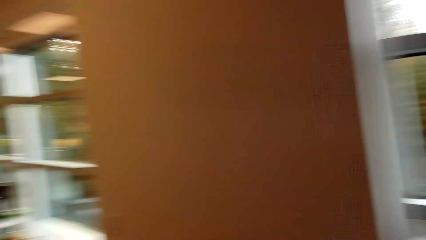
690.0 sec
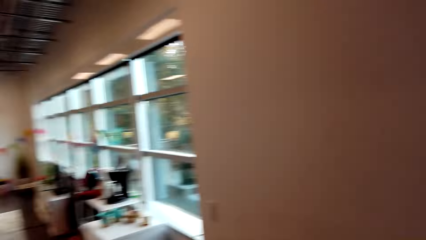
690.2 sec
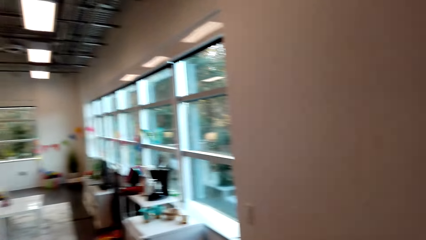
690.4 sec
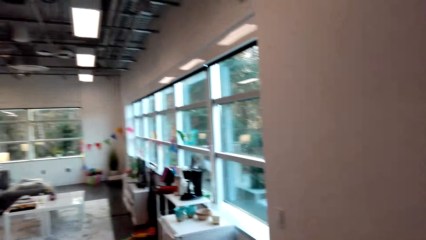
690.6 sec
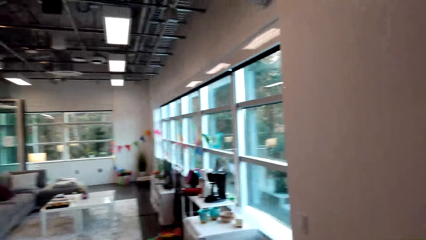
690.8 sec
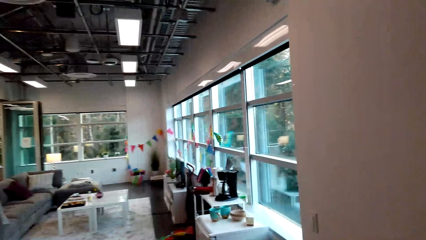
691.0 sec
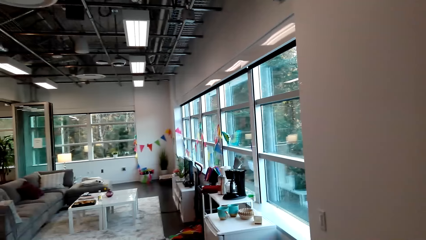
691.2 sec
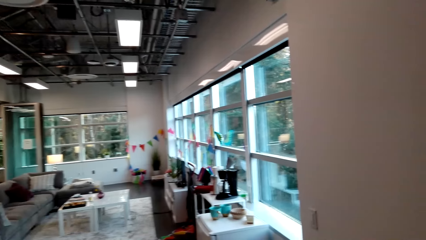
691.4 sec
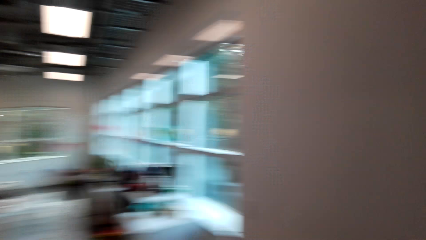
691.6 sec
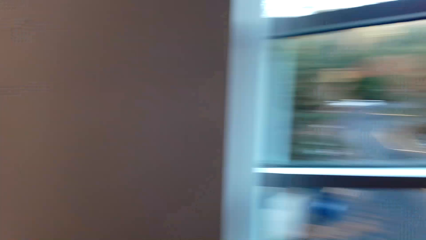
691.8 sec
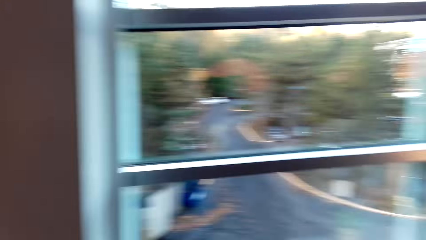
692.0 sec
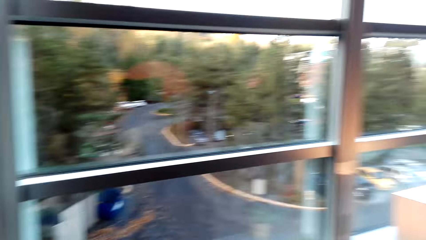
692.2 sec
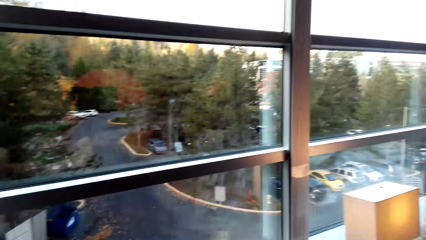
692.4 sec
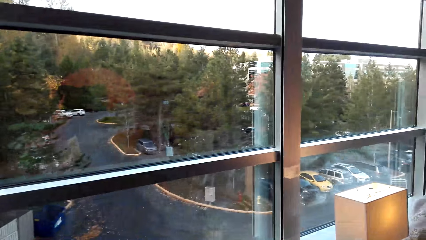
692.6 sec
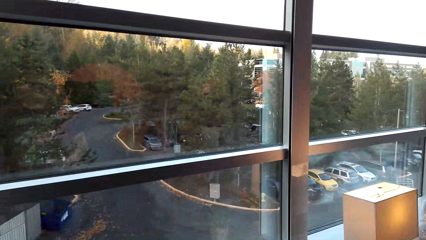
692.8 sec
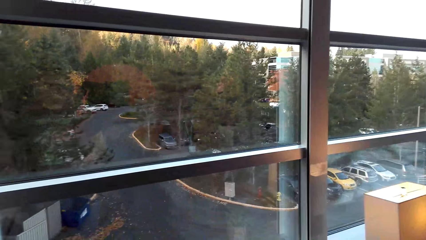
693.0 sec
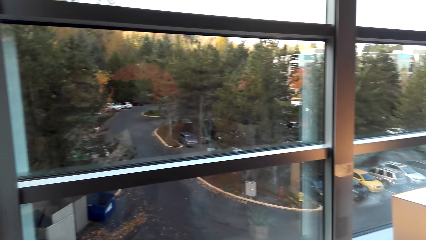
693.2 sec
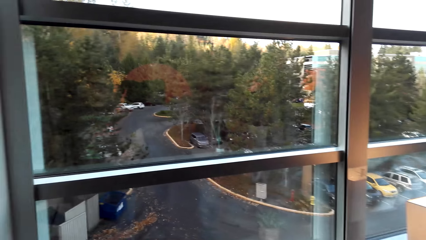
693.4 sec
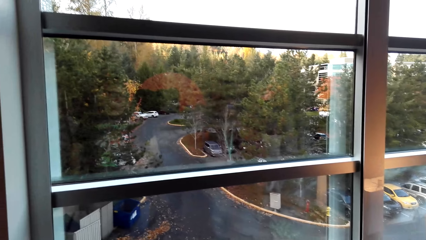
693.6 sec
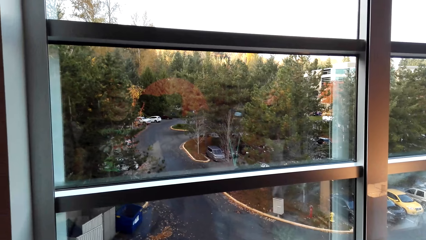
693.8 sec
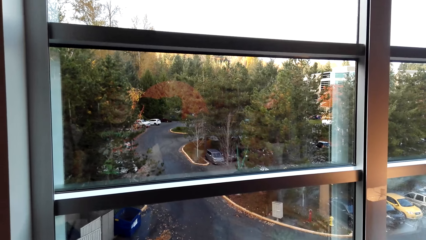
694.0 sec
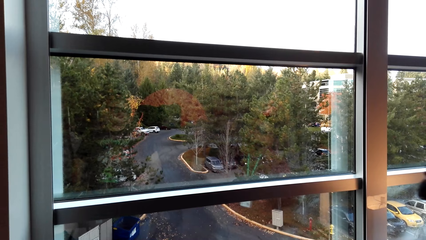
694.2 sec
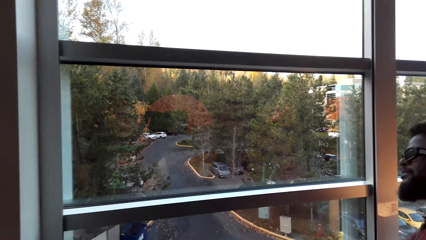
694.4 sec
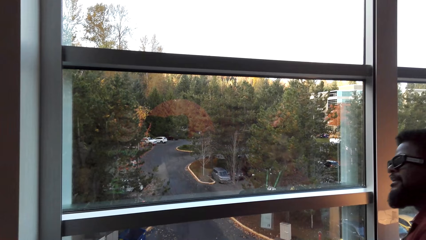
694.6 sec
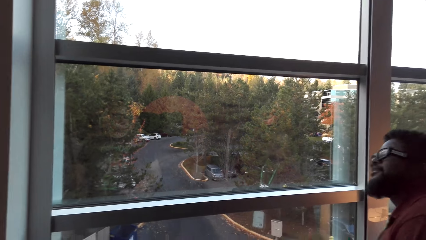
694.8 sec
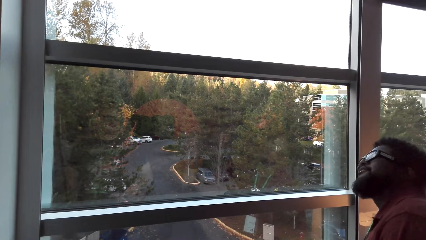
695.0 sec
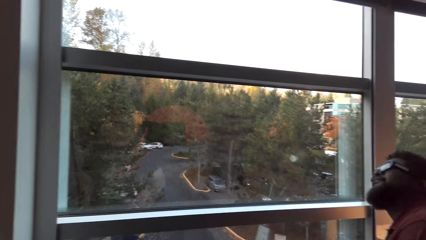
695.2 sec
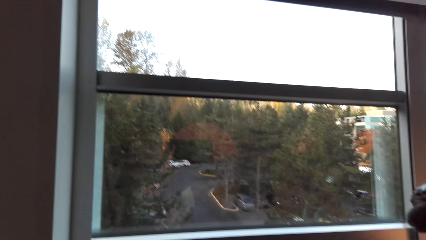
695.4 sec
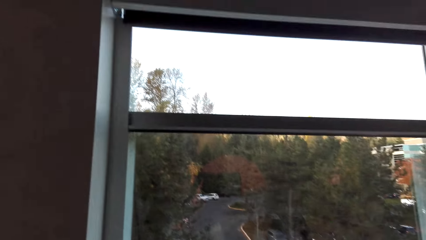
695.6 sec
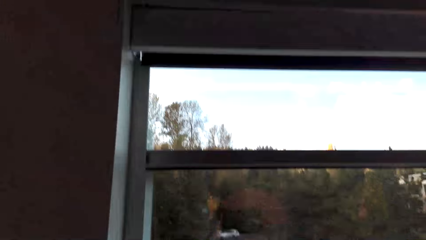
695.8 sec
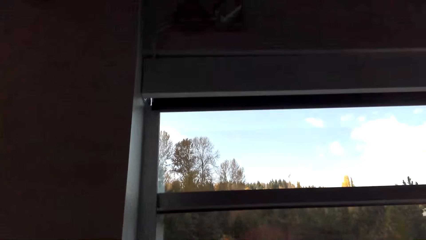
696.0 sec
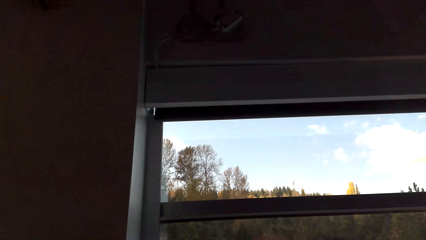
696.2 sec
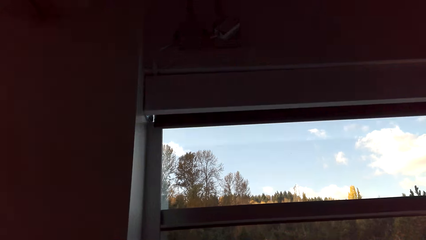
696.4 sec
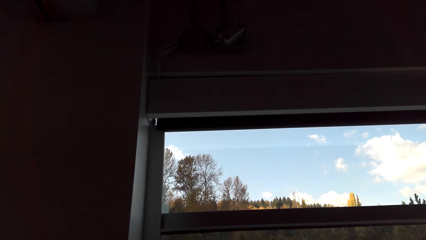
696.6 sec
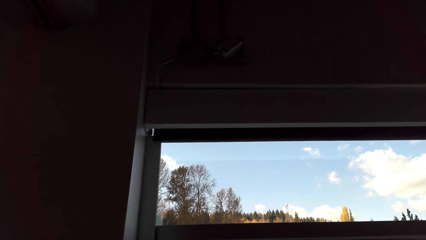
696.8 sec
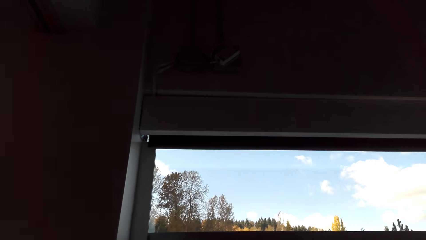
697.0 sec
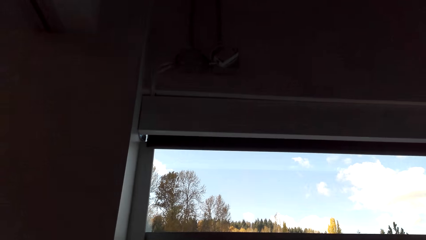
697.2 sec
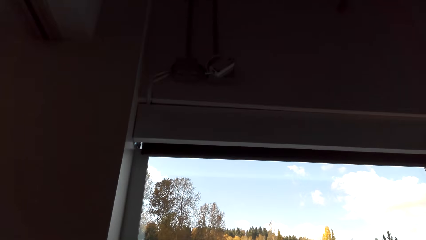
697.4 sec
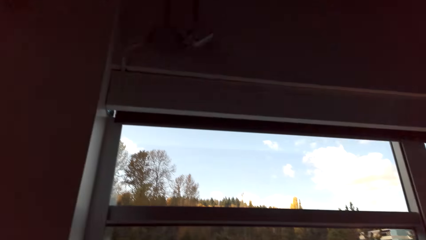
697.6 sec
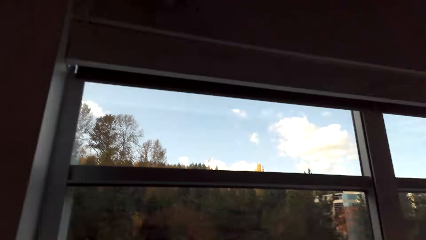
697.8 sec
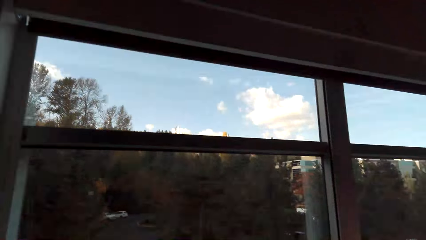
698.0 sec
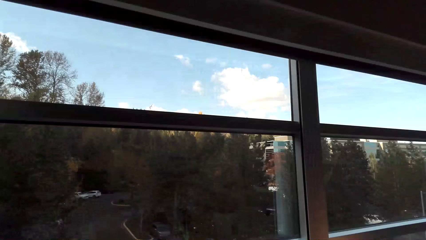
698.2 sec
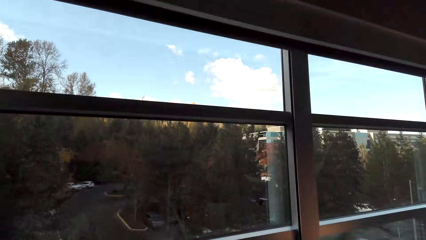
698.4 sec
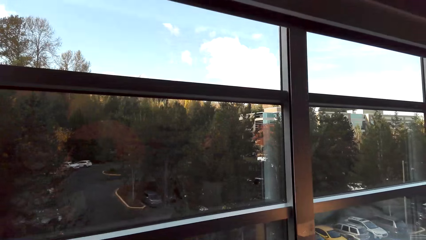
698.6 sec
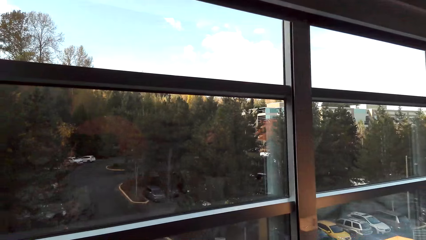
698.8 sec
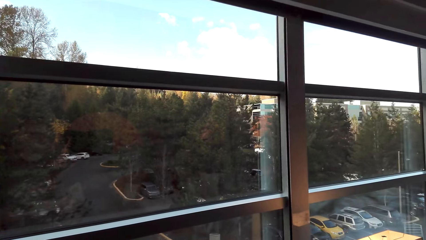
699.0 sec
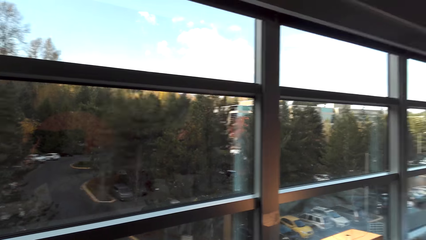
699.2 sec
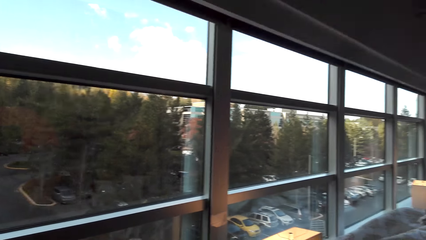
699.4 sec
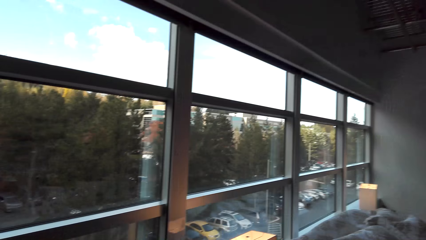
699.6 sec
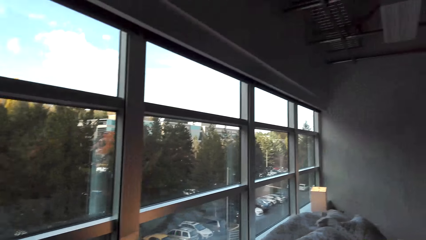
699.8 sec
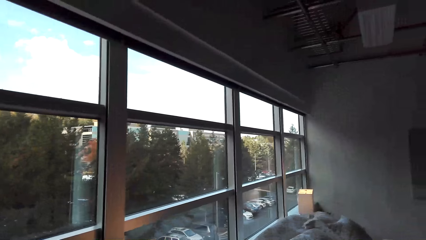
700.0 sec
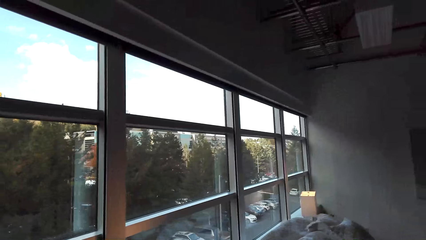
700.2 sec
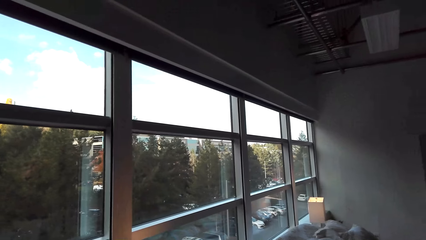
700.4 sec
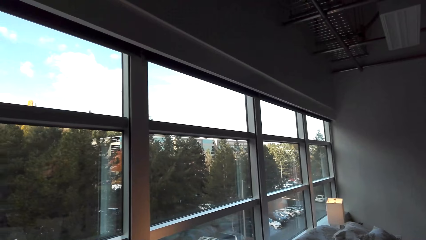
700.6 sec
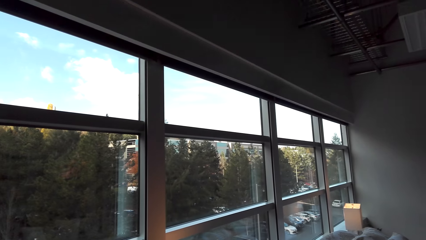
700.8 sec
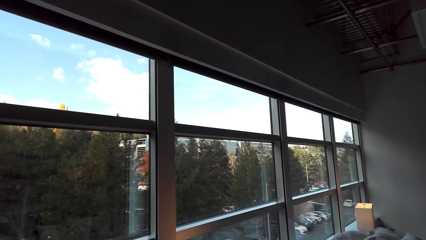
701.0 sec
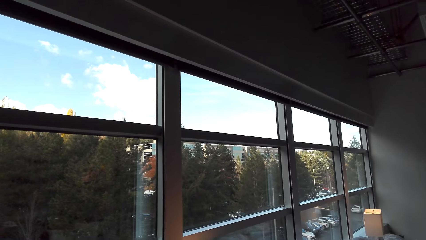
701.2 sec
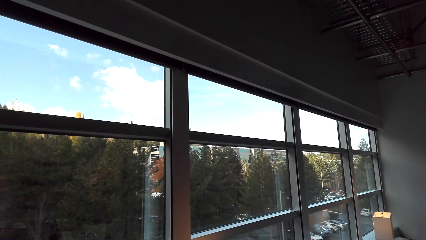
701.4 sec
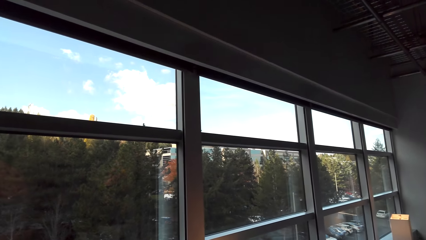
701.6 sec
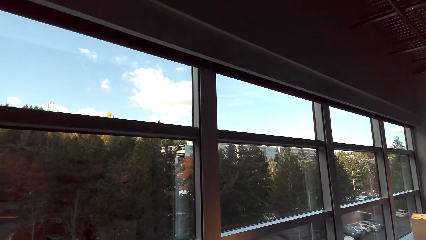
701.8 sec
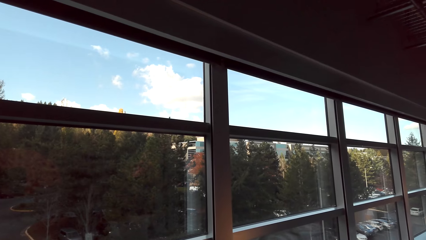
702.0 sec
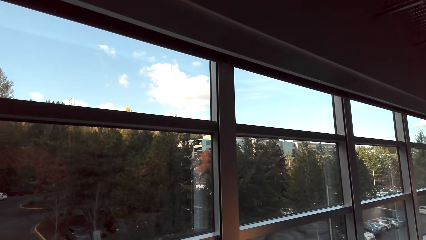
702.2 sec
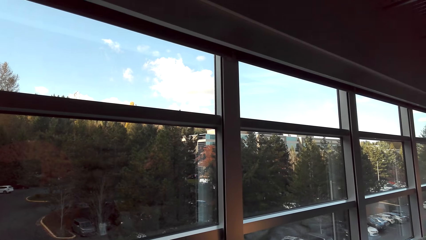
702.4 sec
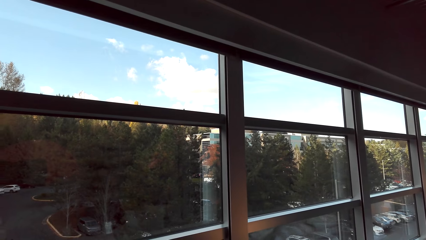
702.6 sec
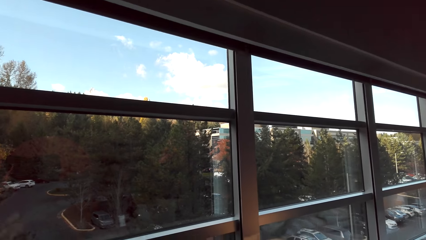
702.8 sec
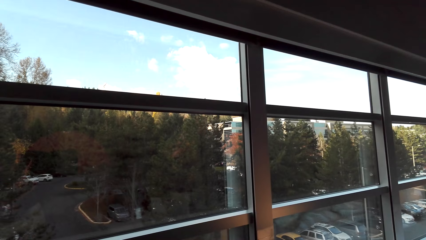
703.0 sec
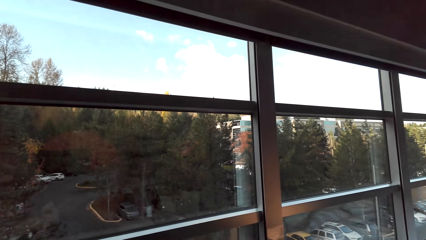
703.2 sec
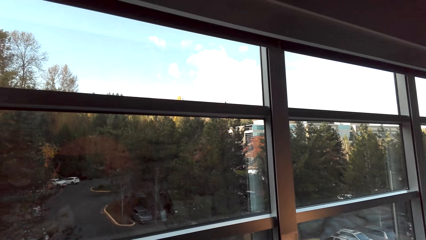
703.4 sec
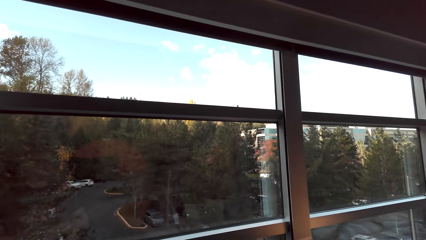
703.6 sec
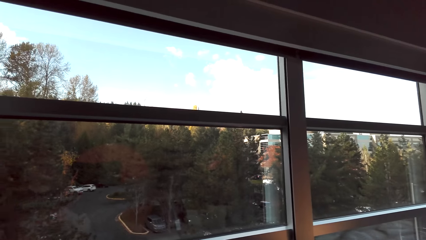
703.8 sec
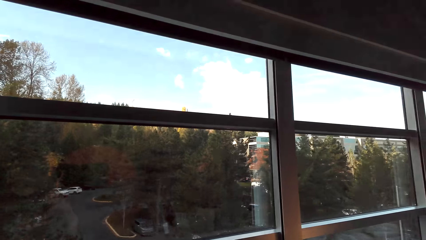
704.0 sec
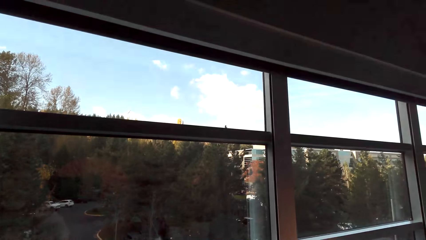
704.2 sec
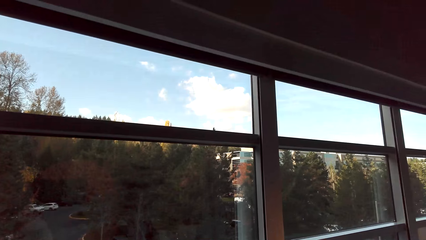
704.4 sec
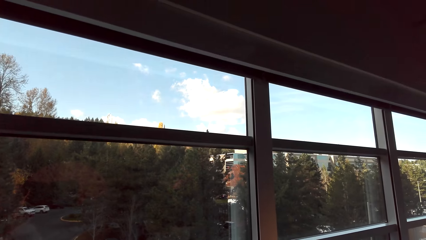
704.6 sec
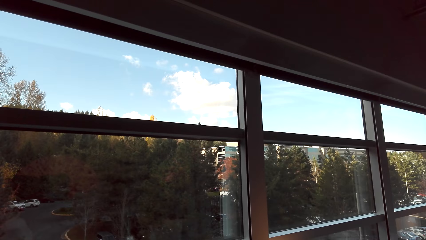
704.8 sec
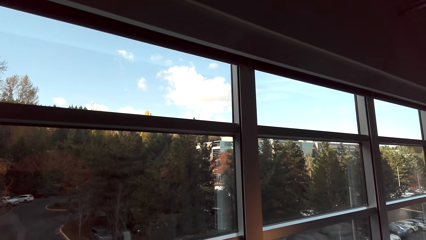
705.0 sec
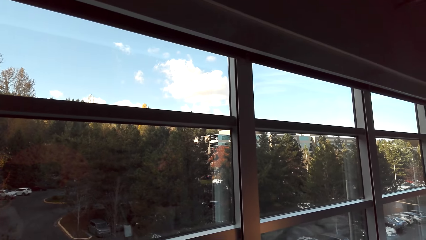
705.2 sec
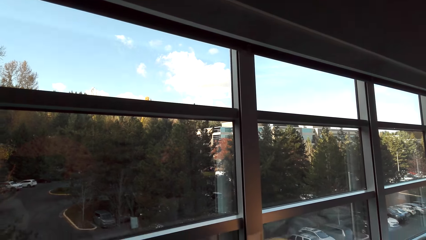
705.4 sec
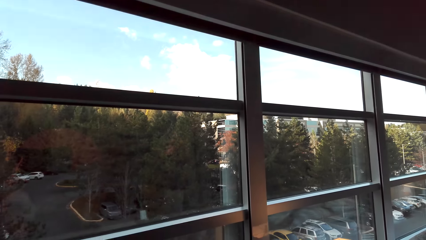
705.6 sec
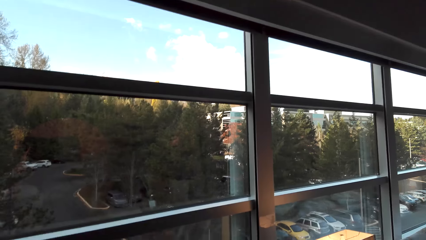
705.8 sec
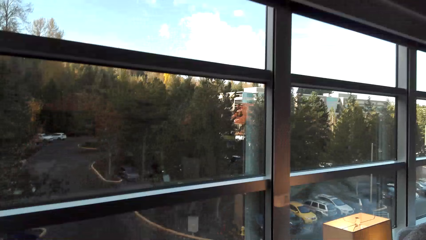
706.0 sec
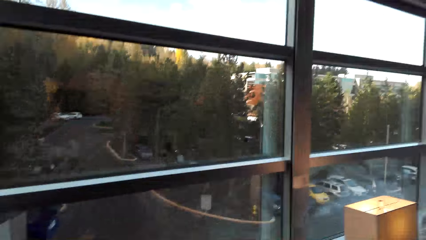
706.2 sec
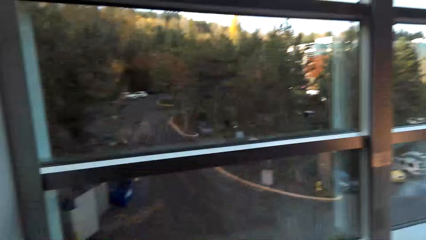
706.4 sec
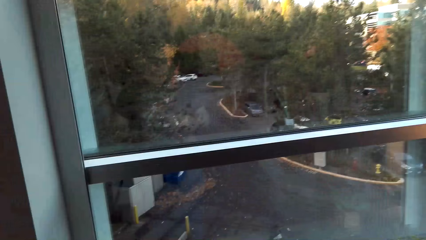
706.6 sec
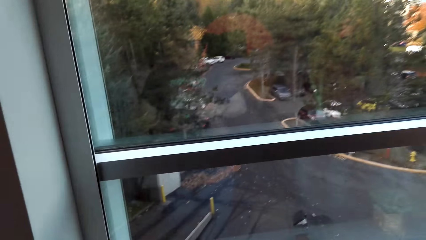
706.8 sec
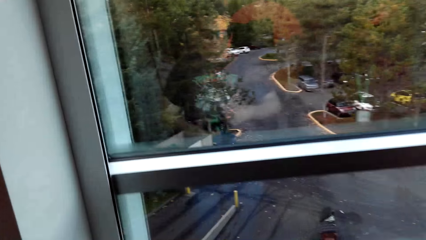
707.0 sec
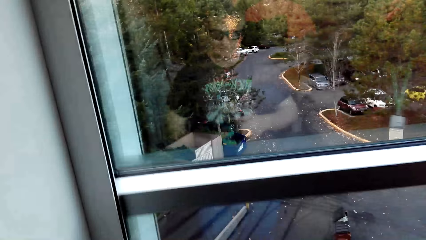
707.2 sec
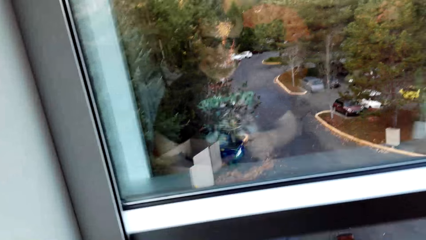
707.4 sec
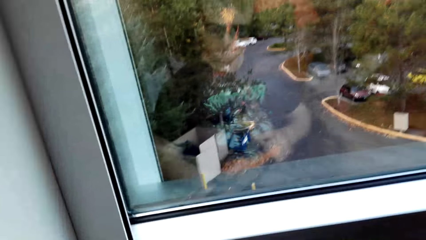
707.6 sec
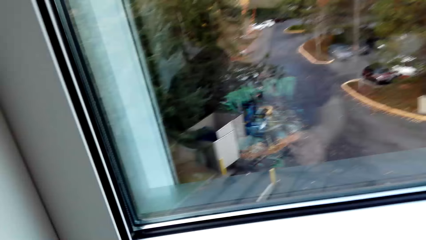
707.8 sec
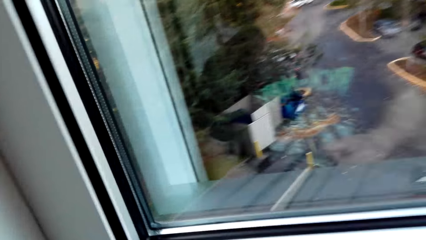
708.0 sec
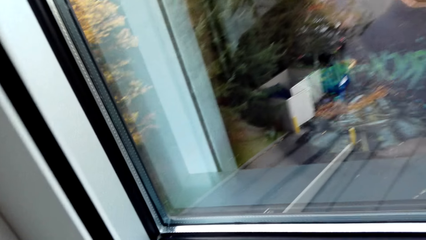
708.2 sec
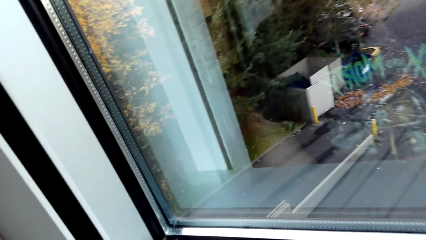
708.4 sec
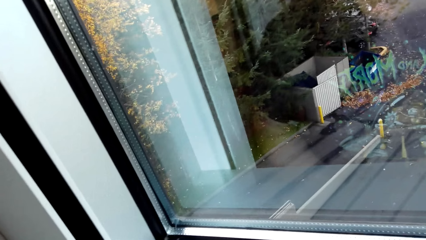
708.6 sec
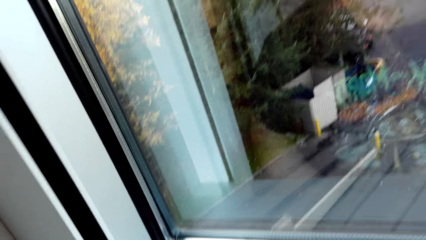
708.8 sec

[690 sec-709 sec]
A man converses with the camera wearer.
